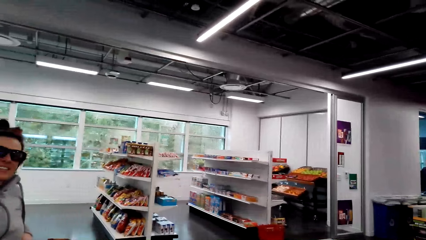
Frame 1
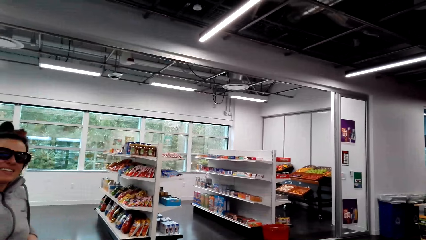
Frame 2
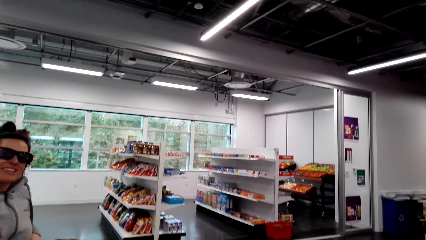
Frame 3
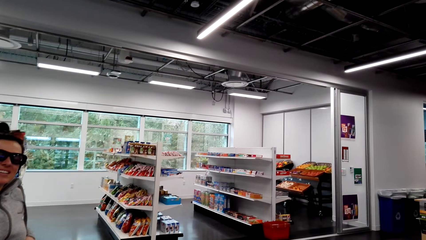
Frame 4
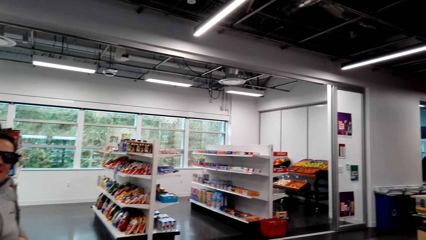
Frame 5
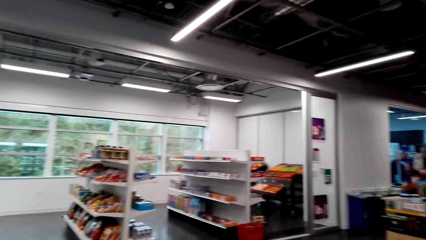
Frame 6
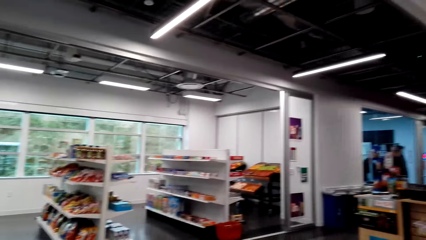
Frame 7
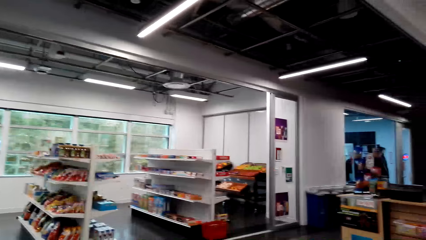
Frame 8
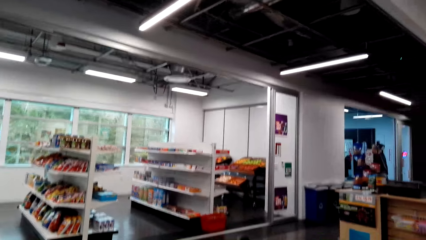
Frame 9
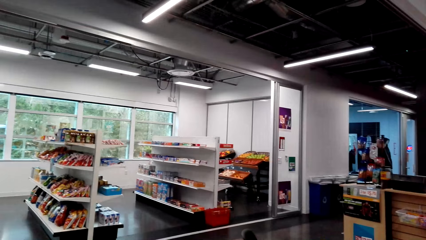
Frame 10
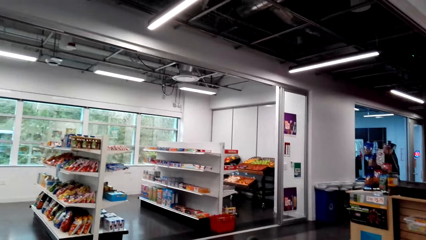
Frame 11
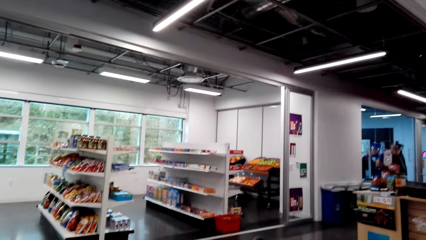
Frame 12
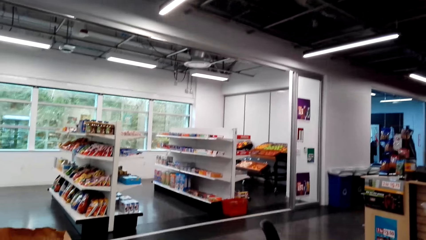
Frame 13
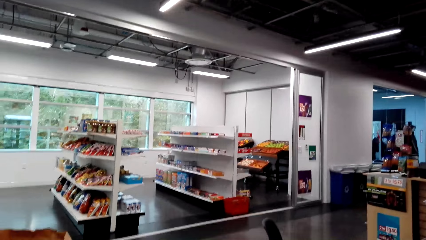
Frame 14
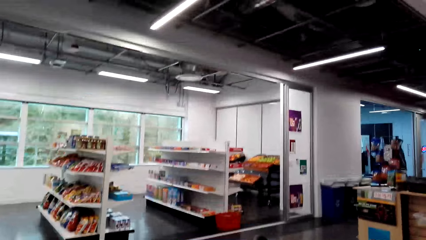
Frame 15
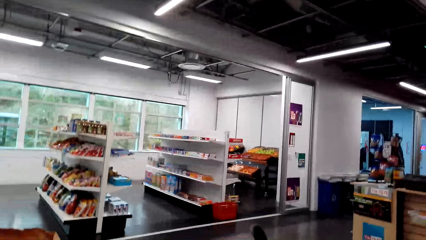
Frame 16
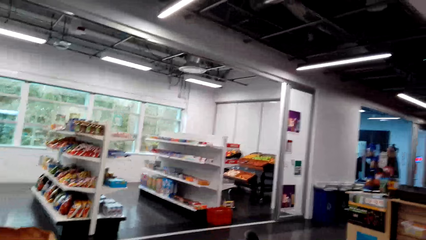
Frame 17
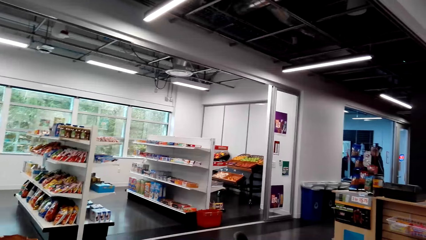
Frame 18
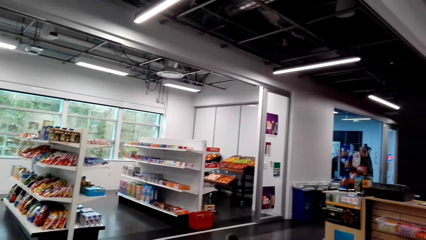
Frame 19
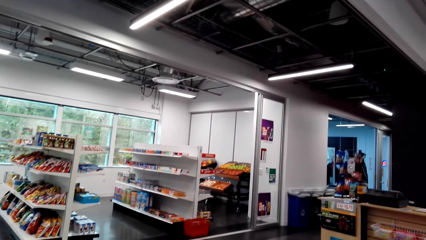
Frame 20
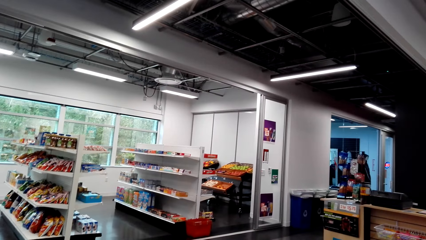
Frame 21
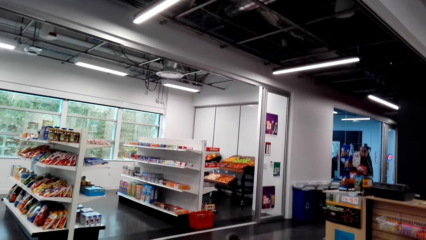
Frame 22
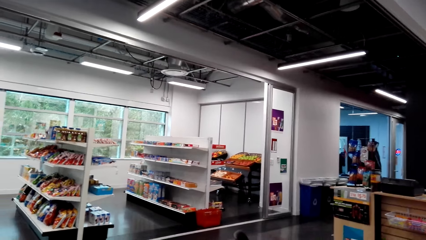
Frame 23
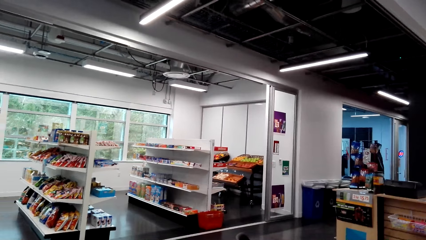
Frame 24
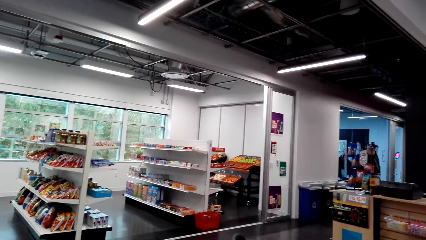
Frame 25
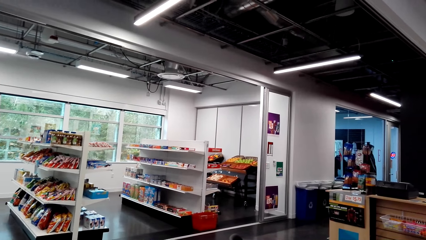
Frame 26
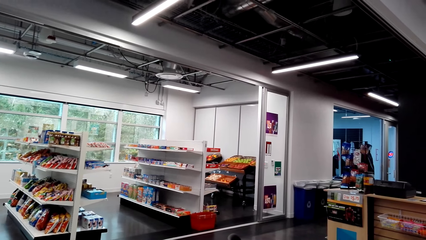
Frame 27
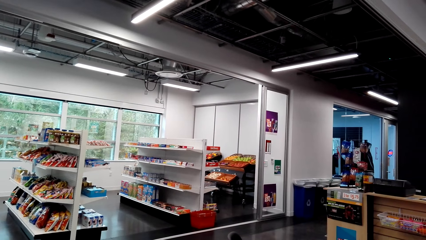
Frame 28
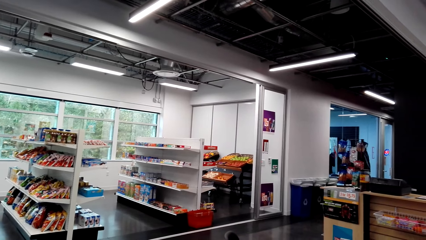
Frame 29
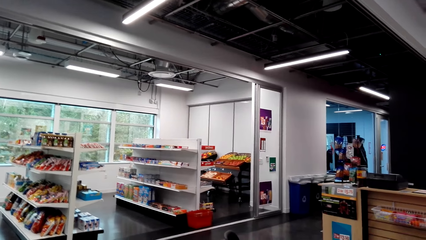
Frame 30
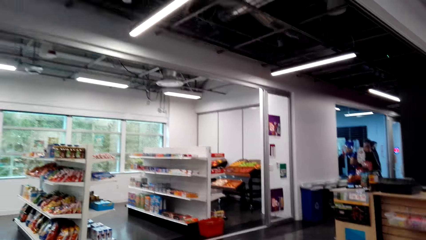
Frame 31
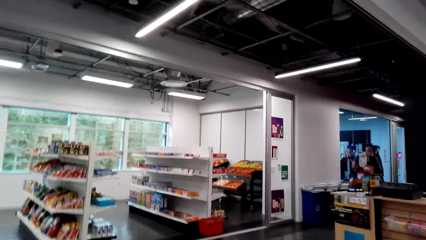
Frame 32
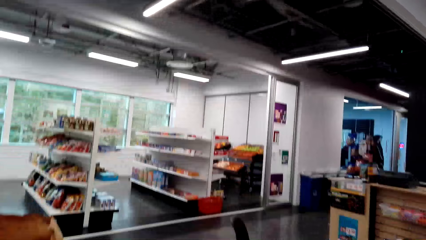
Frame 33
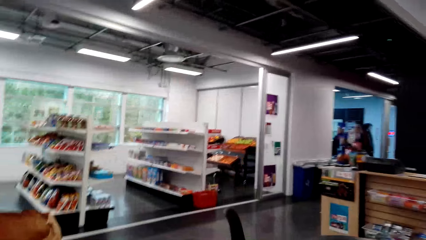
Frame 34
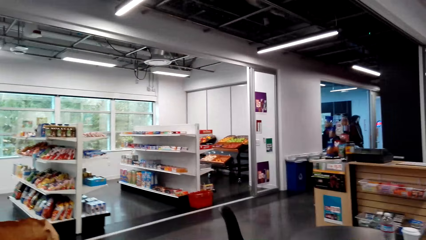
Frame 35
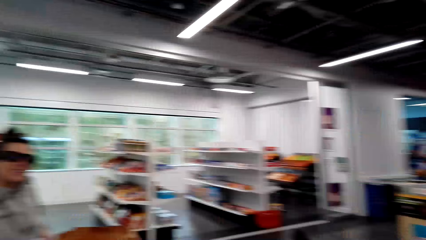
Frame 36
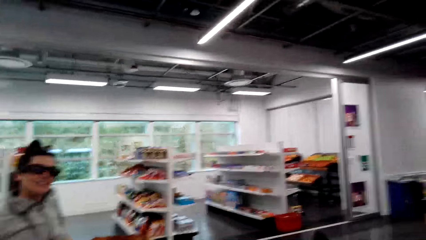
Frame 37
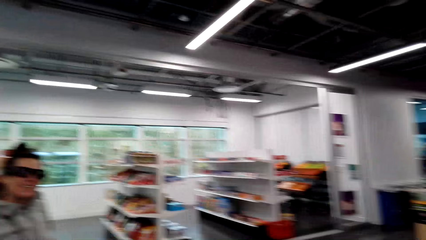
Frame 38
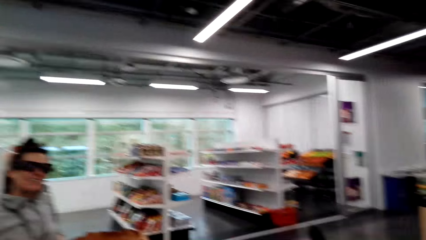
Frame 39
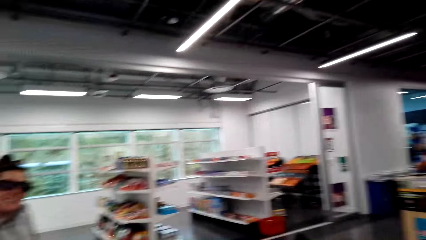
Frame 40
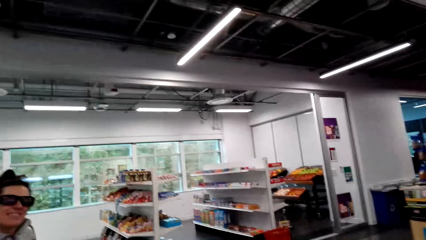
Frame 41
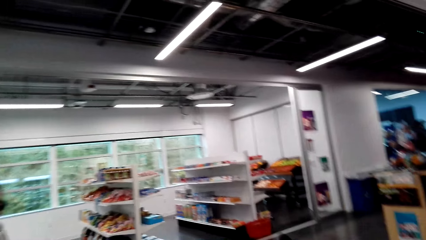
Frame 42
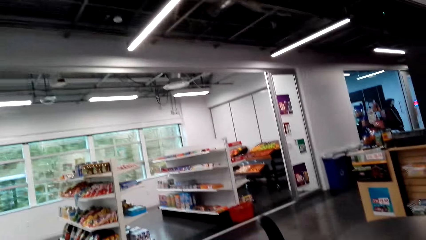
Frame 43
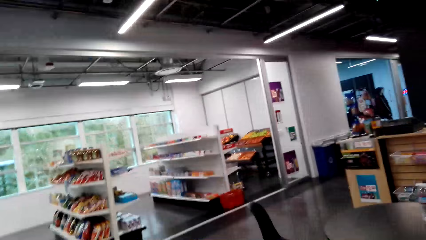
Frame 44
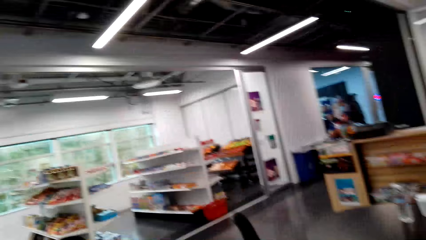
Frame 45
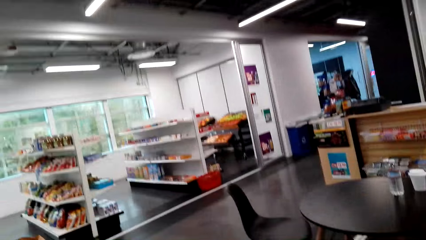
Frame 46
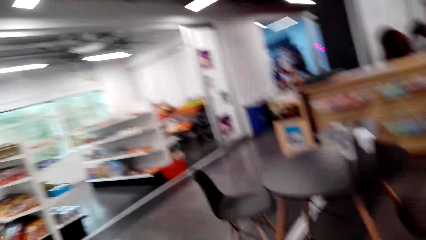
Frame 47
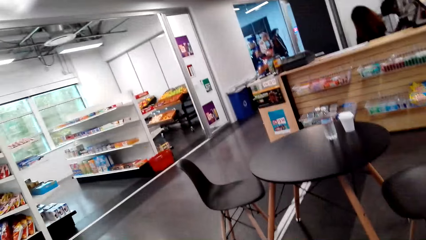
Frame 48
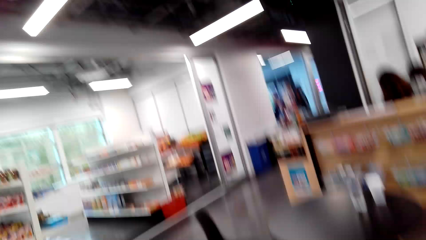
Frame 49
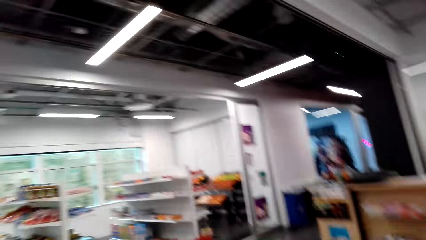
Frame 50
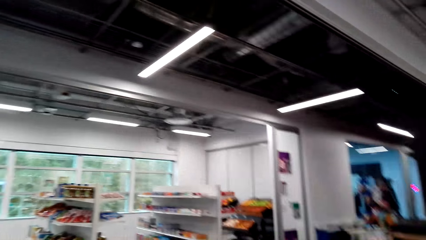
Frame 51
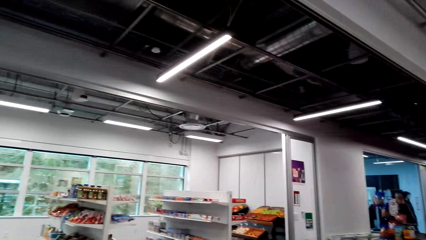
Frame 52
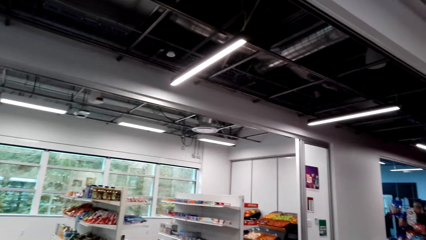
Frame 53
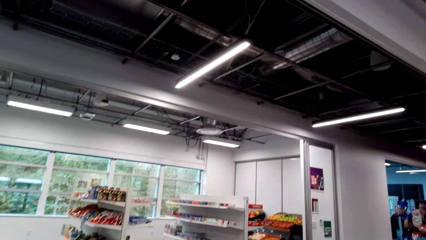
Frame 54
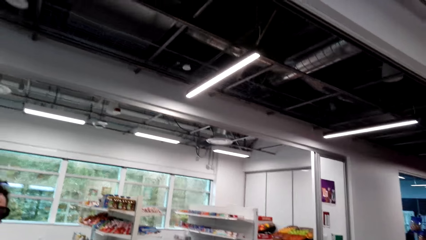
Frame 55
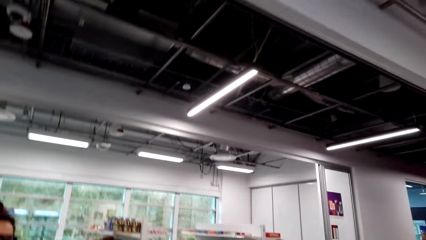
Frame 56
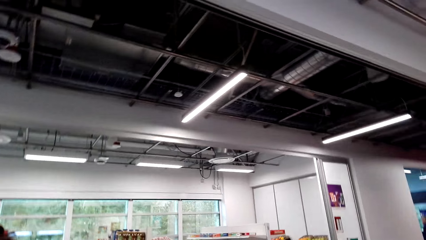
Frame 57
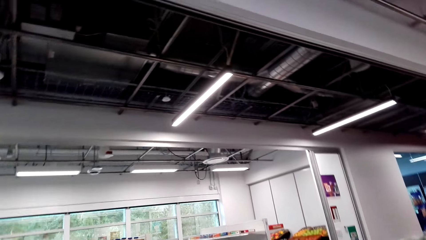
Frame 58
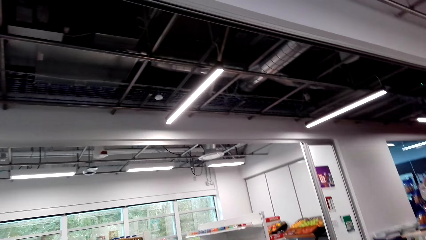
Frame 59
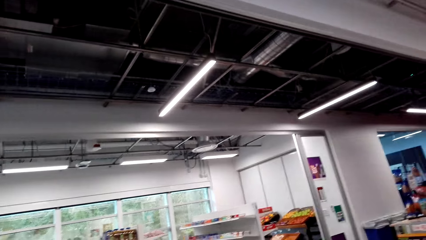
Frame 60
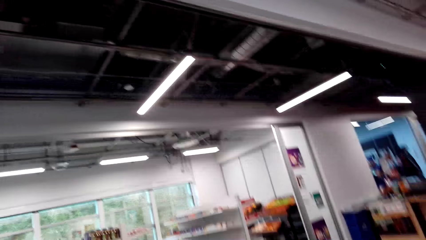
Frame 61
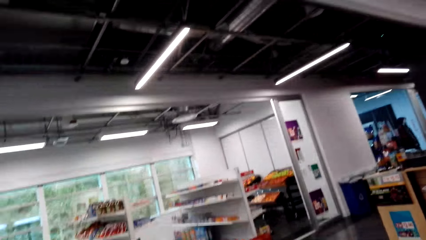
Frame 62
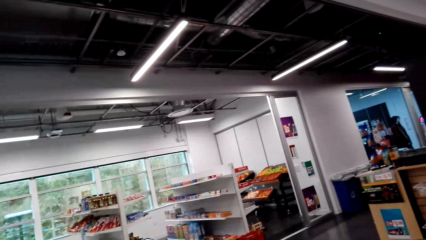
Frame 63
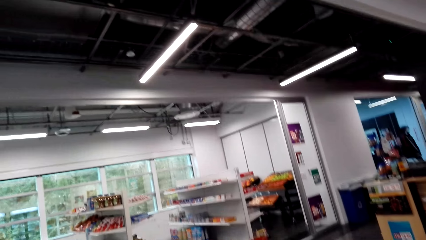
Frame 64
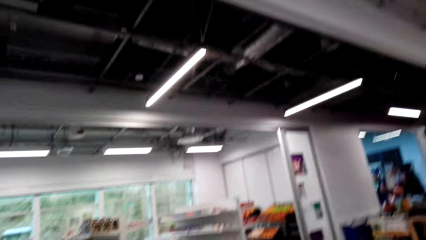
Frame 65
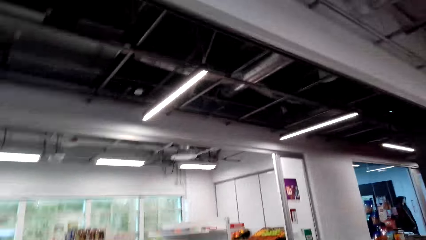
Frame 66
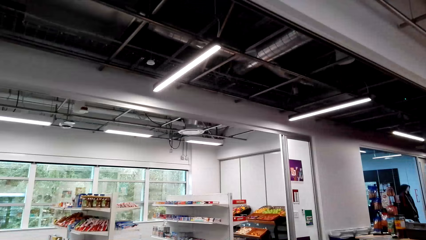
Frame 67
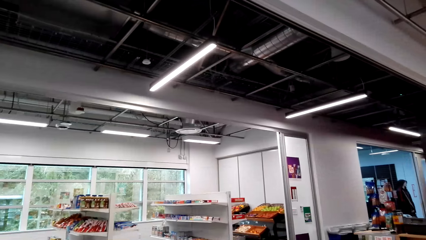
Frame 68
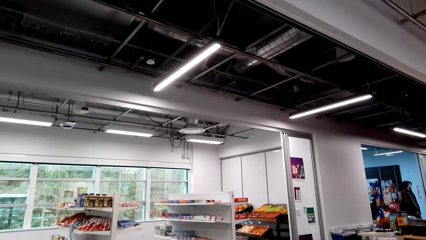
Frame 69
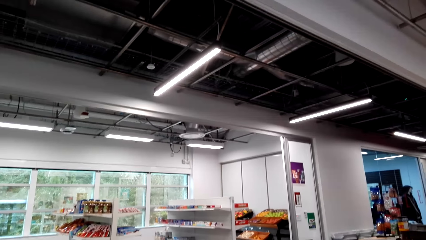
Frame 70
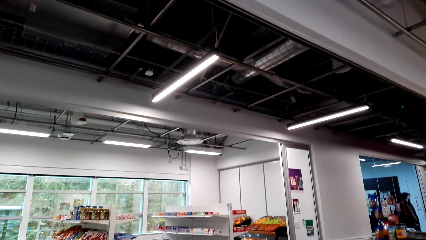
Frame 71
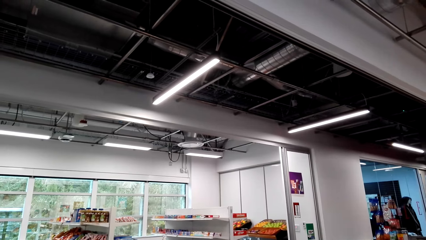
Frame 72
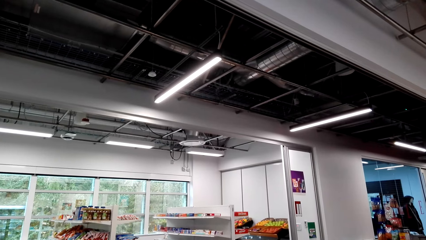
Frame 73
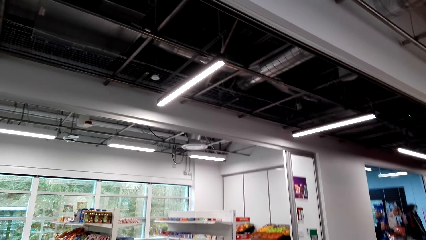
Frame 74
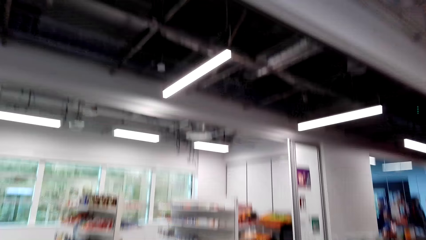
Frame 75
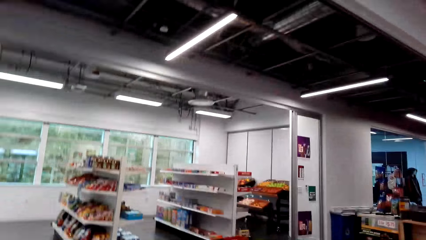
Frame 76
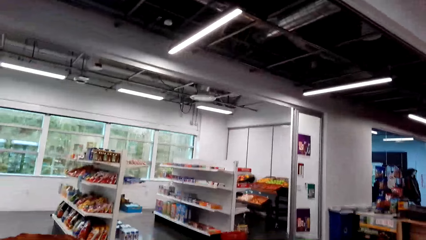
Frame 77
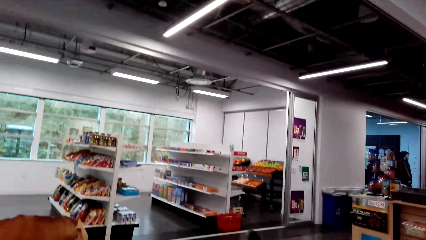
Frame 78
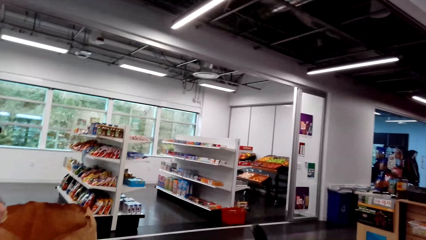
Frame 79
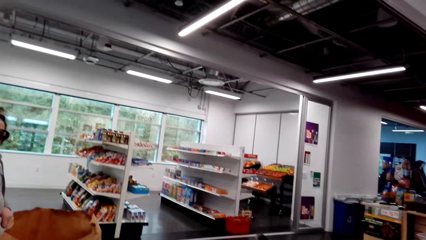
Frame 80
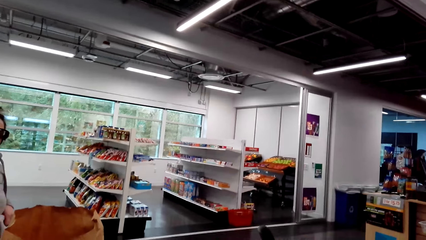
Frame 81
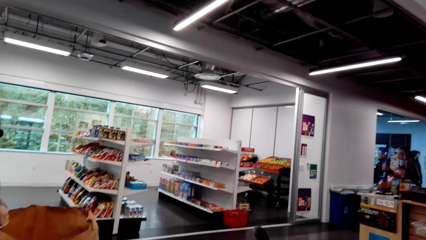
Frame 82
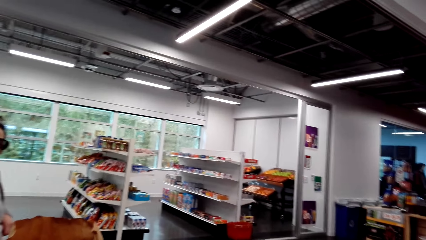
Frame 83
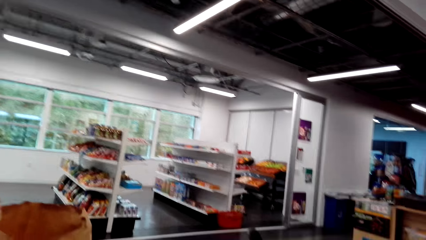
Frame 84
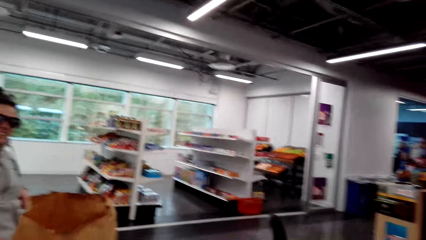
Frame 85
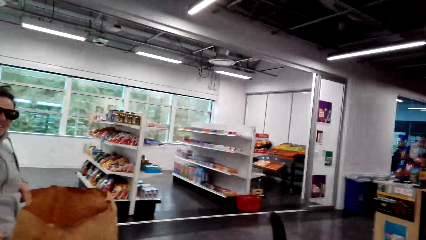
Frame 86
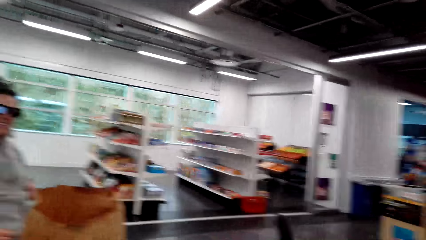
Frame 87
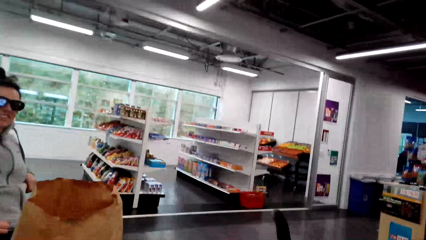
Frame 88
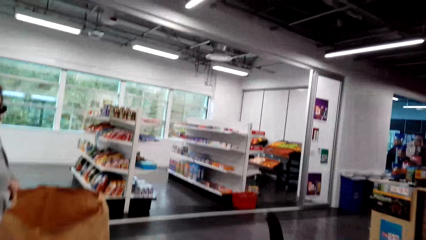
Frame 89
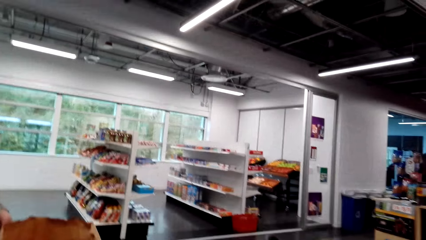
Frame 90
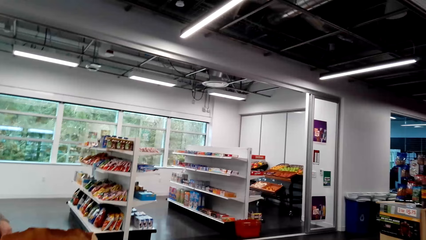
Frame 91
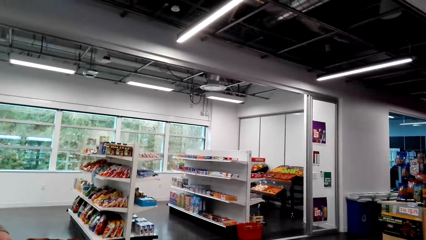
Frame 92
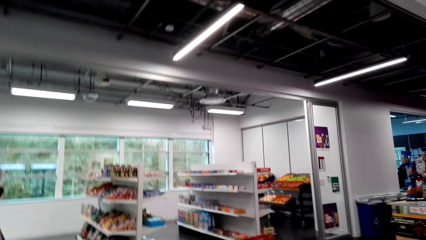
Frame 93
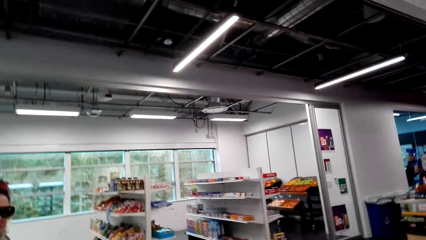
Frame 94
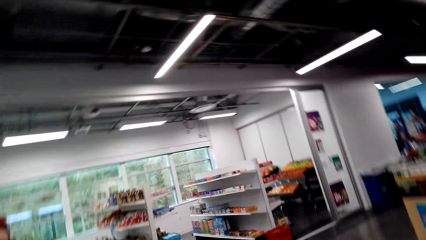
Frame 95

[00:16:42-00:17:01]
The camera wearer looks at a woman. They look around the supermarket.
